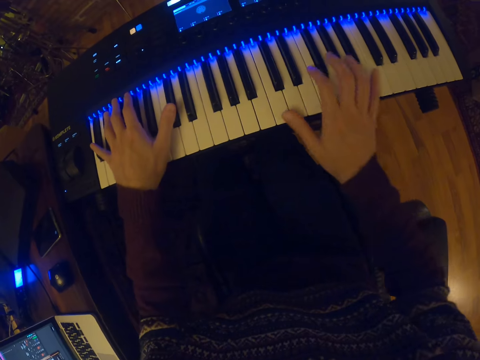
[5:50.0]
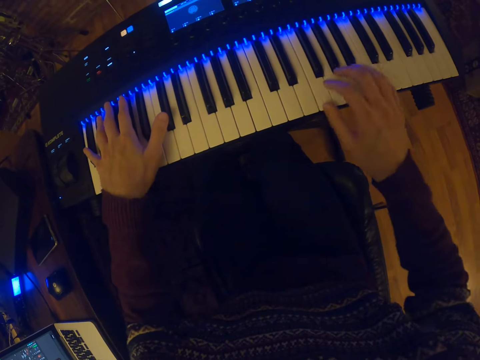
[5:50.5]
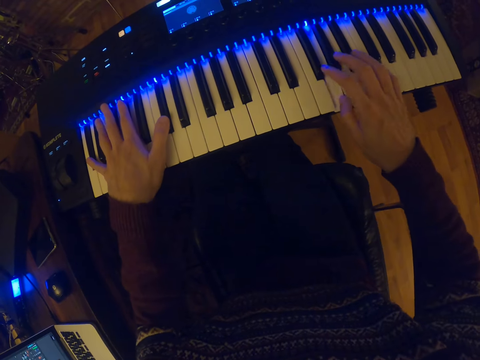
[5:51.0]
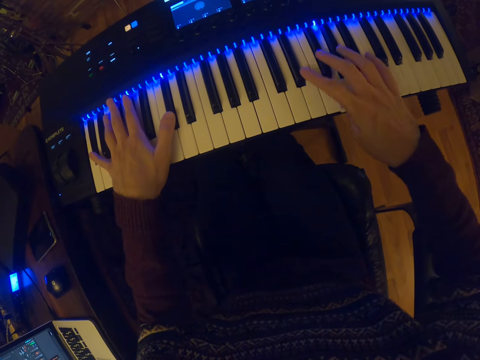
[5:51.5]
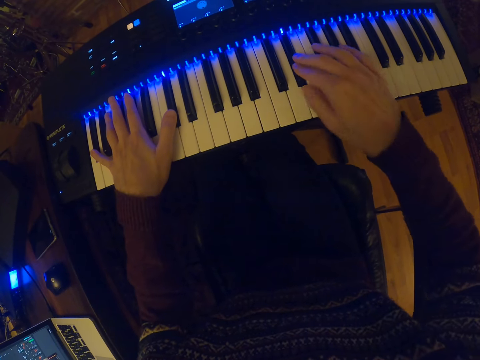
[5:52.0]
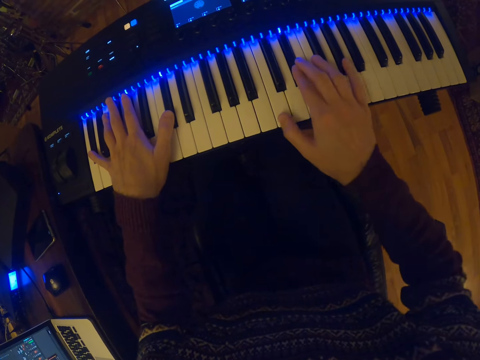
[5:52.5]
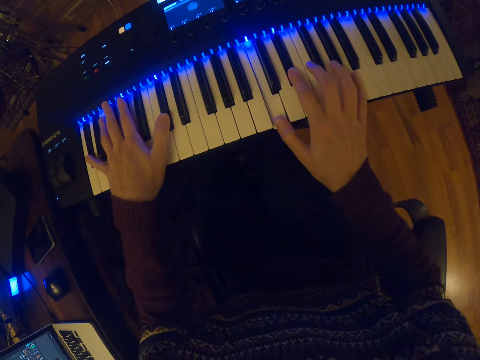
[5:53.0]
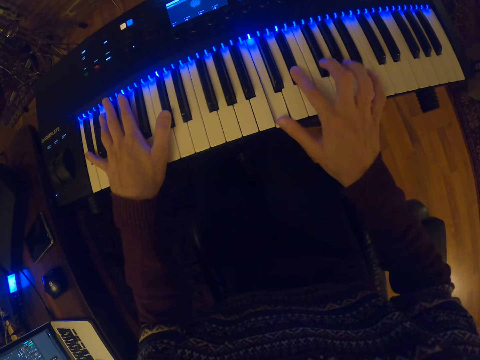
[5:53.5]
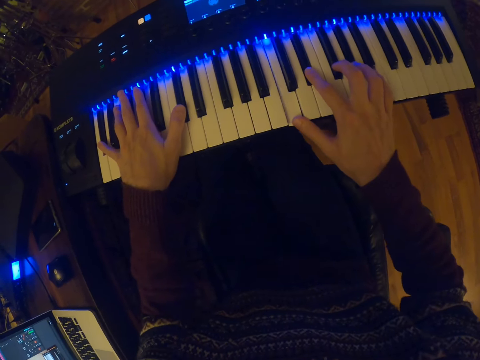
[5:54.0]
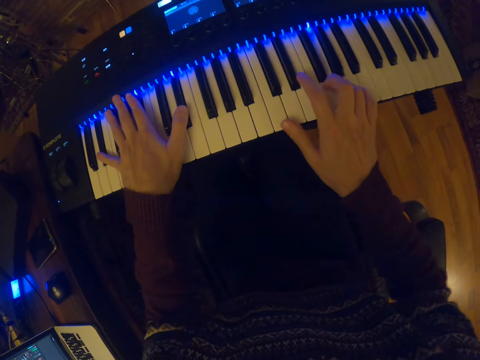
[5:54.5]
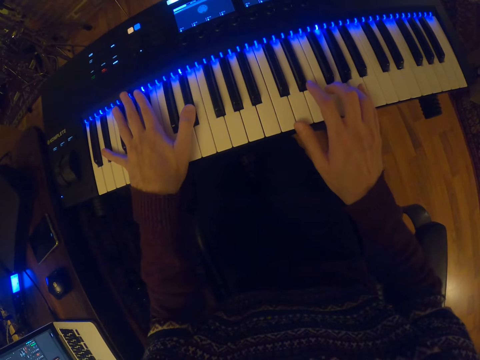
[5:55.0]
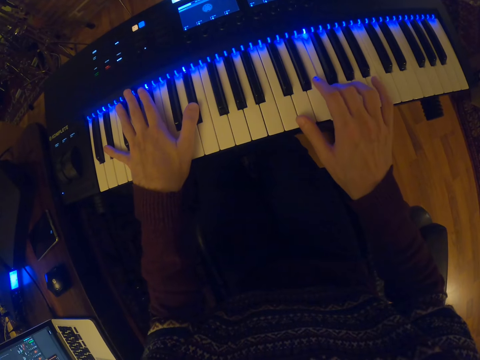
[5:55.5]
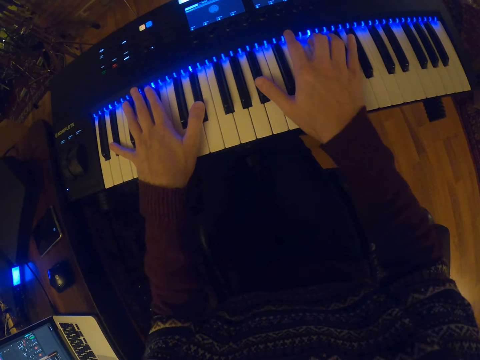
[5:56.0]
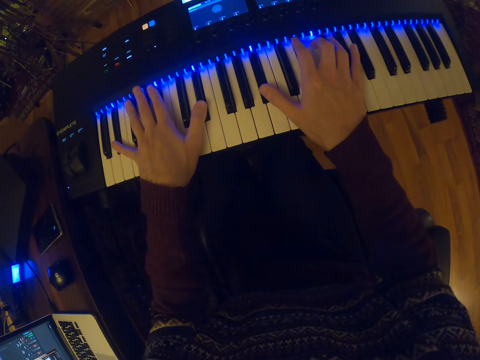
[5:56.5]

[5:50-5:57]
The camera wearer plays the keyboard with both hands.

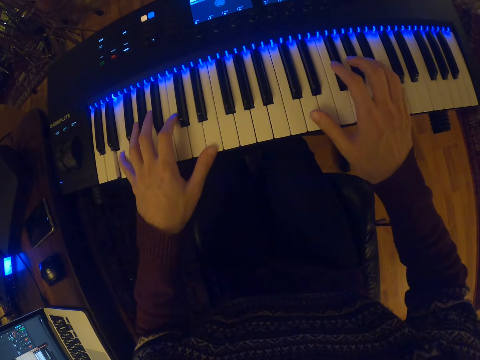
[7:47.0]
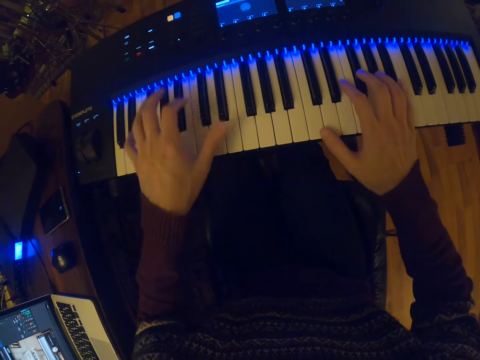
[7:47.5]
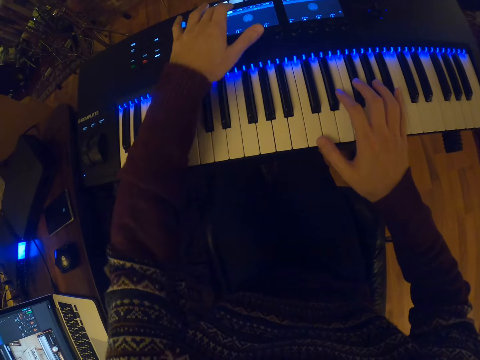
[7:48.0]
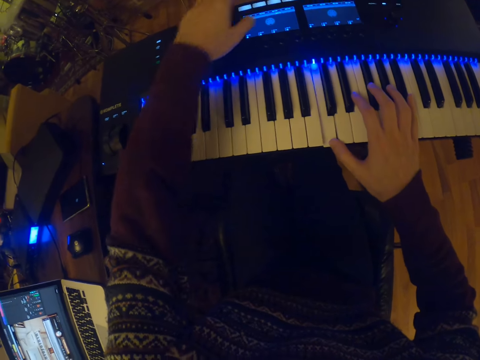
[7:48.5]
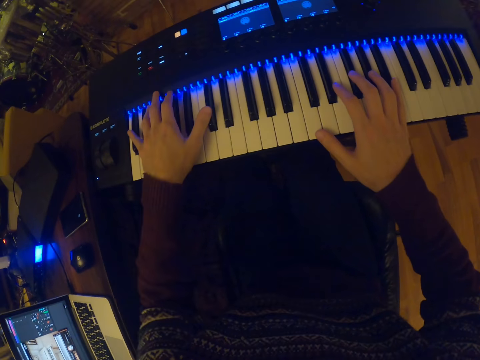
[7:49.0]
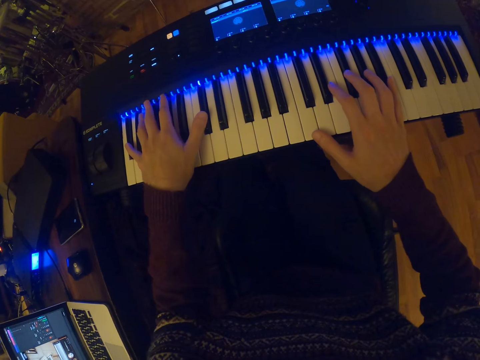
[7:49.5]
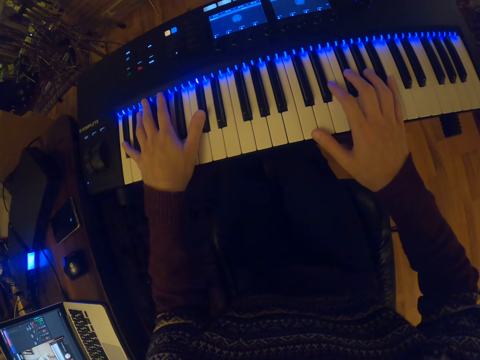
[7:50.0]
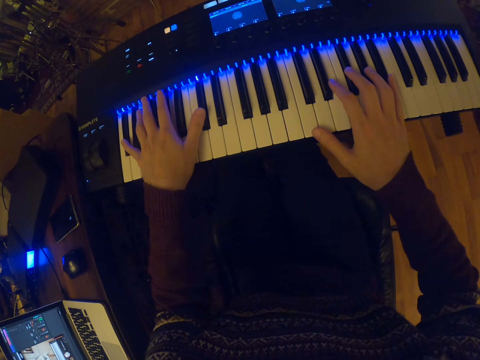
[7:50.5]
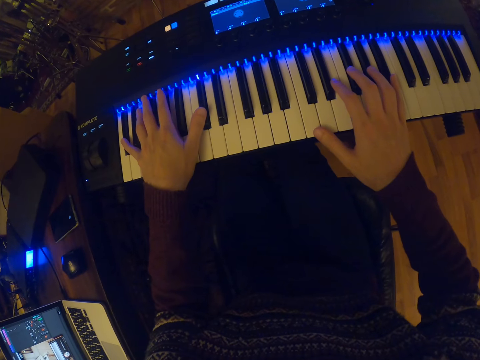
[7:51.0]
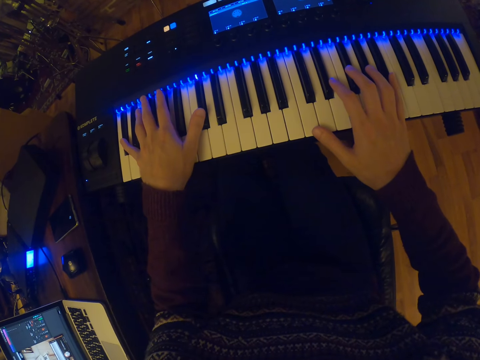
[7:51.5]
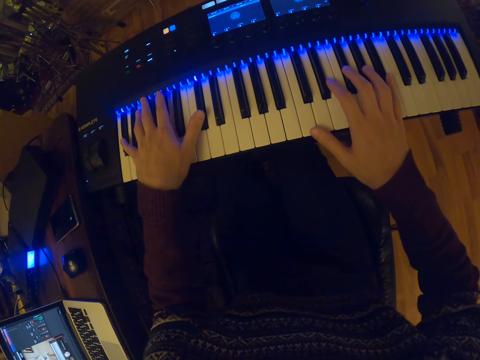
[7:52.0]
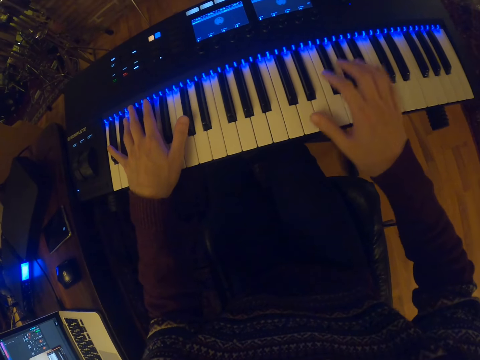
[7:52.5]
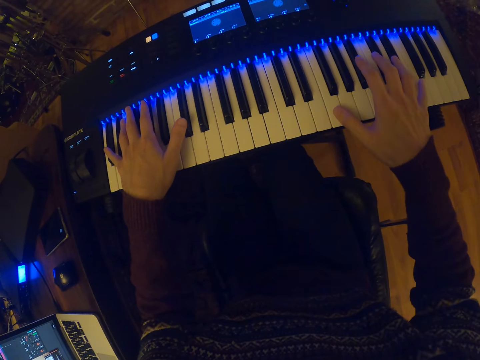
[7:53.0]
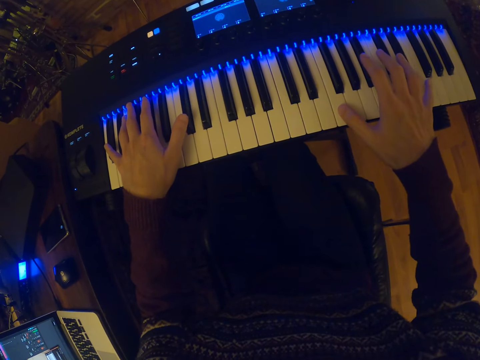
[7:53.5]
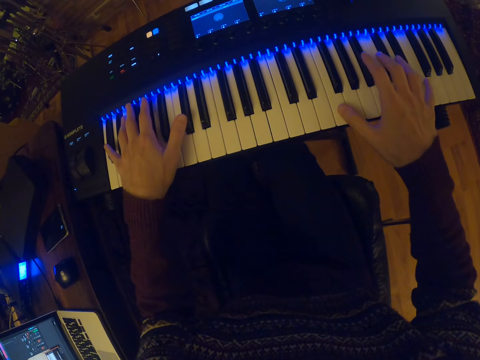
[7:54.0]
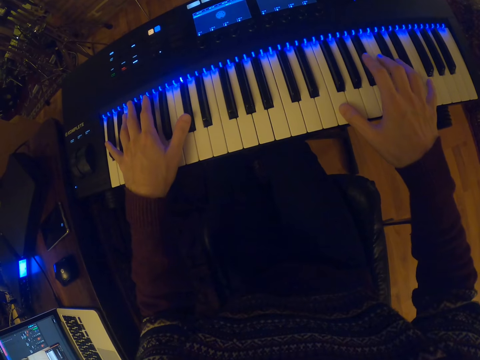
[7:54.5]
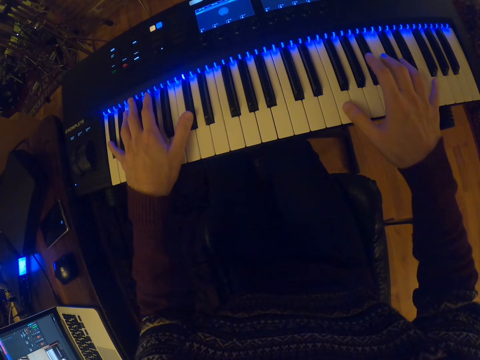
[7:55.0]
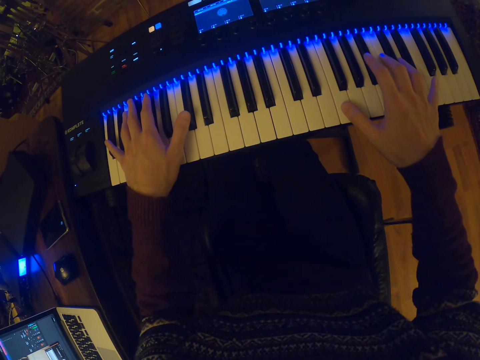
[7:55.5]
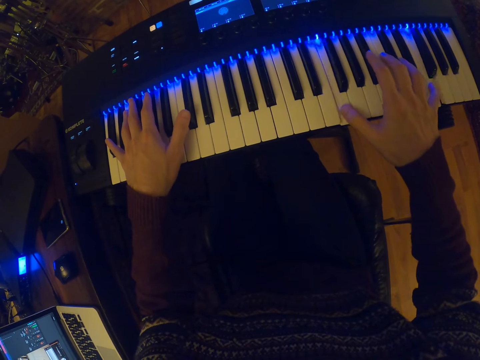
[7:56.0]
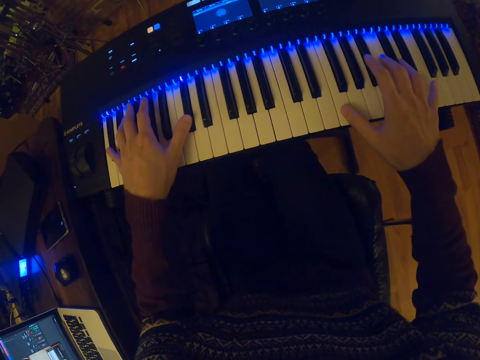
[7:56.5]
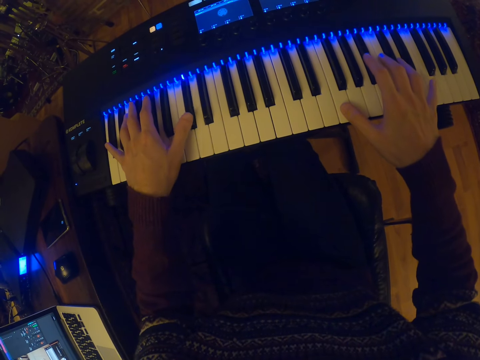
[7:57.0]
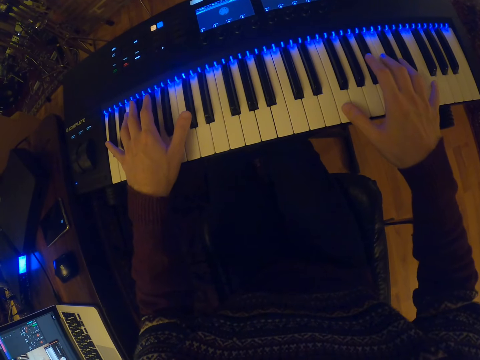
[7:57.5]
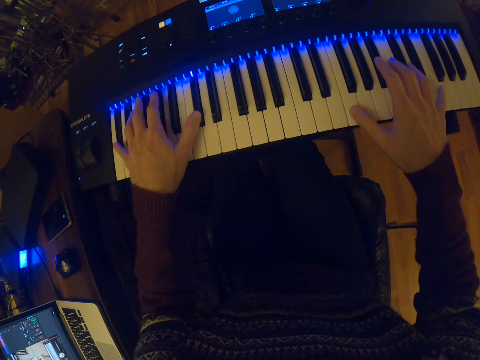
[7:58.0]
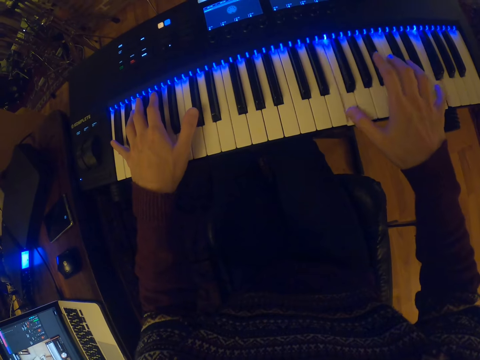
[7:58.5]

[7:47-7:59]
The camera wearer presses a button on the keyboard with his left hand. He plays the keyboard with both hands.

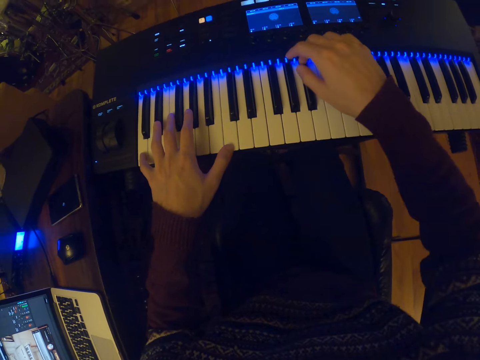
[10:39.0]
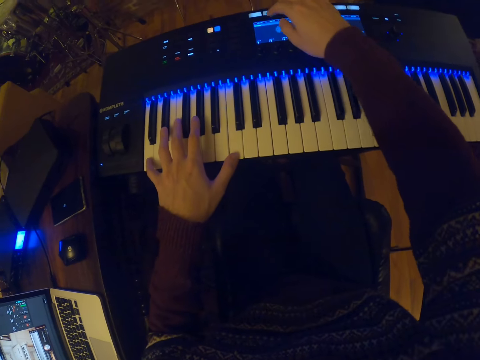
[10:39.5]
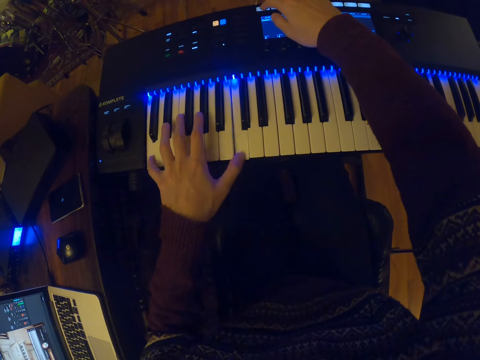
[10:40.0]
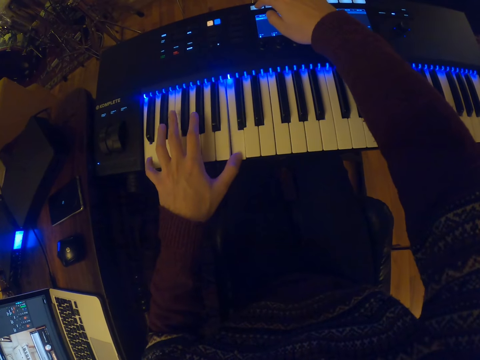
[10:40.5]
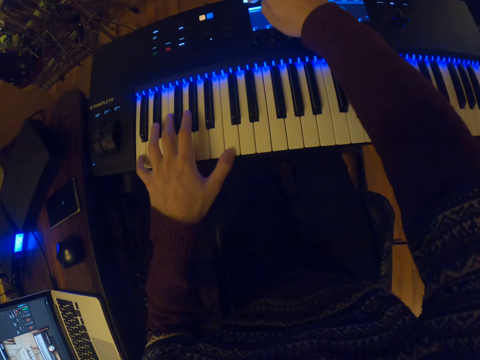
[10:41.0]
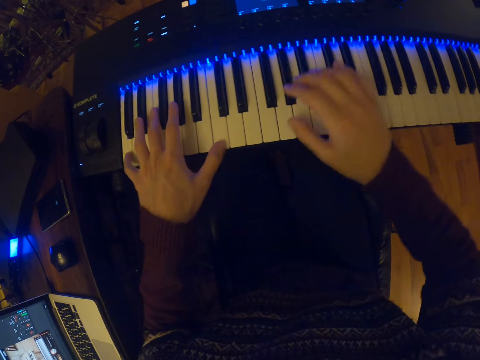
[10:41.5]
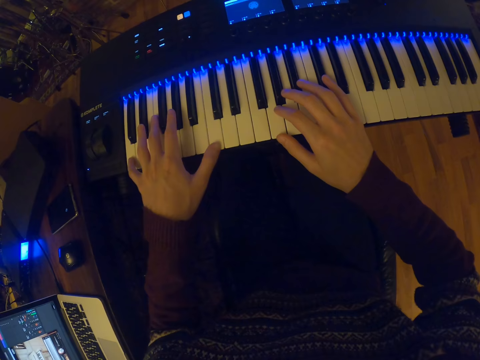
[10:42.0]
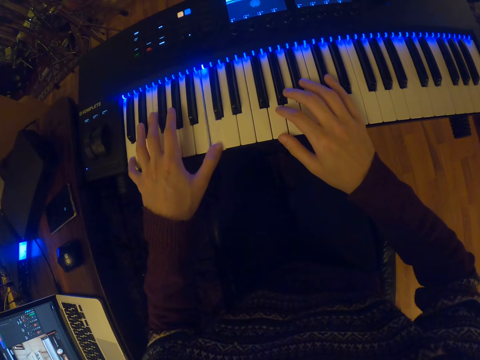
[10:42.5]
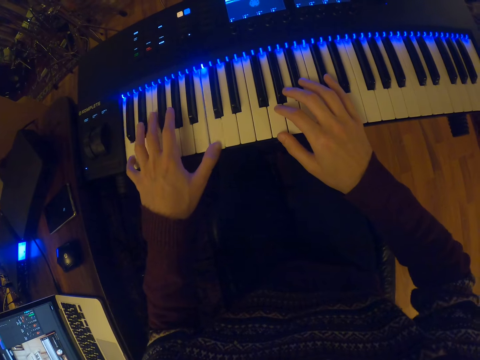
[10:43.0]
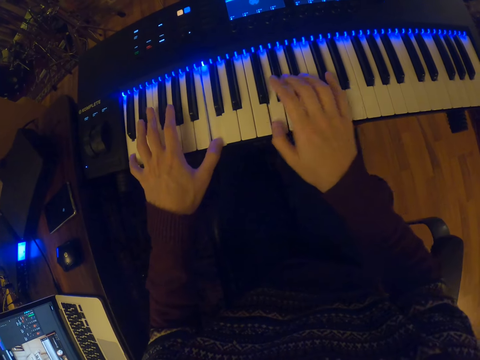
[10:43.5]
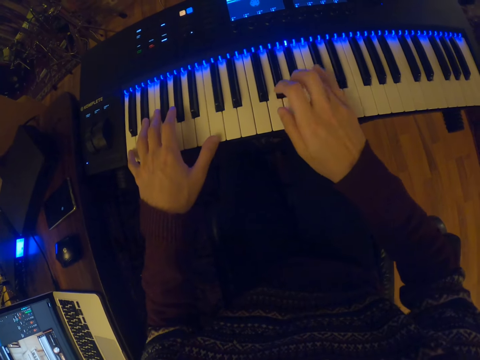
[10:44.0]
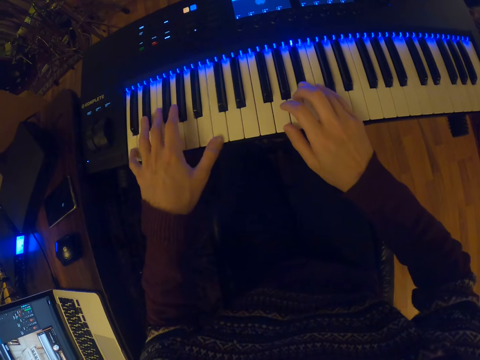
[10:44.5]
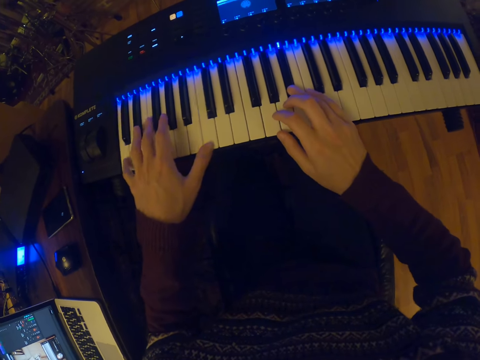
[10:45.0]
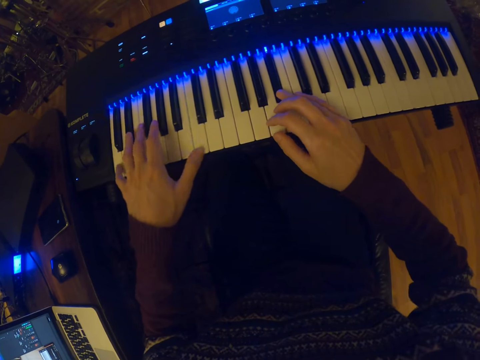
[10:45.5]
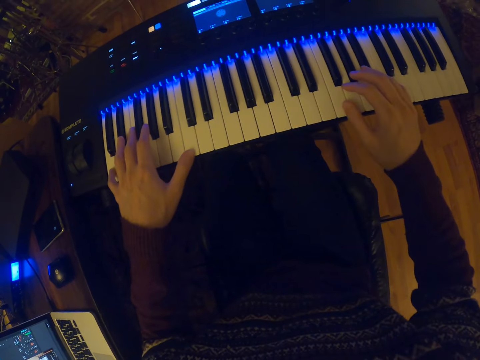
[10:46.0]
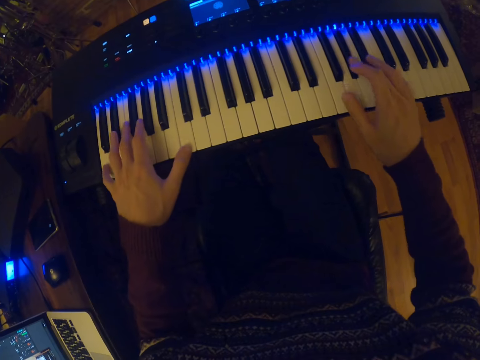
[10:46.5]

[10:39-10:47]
The camera wearer presses a button and plays the piano.
